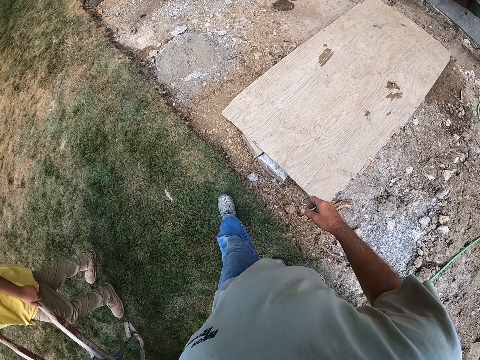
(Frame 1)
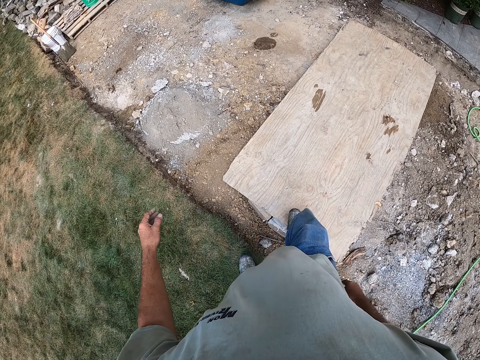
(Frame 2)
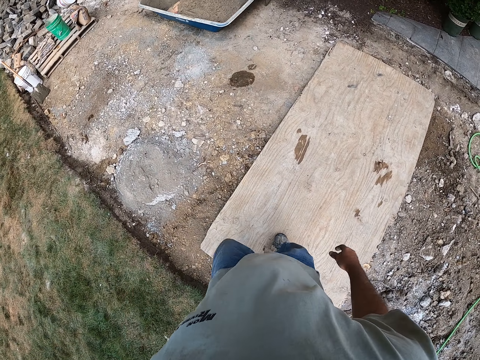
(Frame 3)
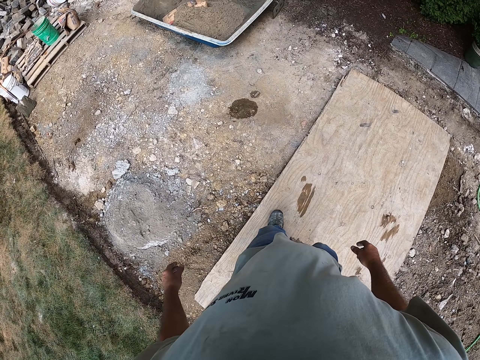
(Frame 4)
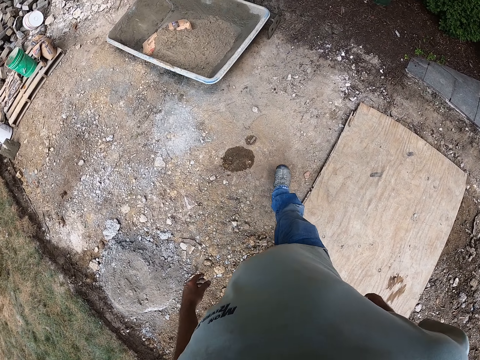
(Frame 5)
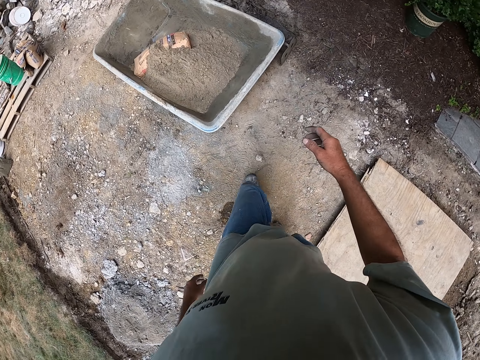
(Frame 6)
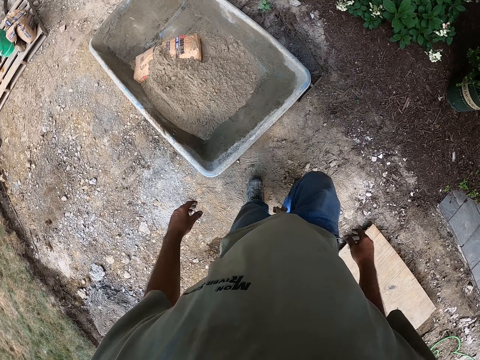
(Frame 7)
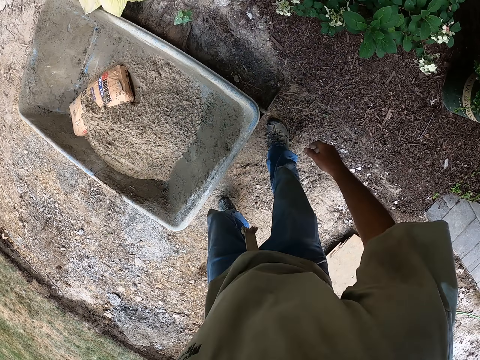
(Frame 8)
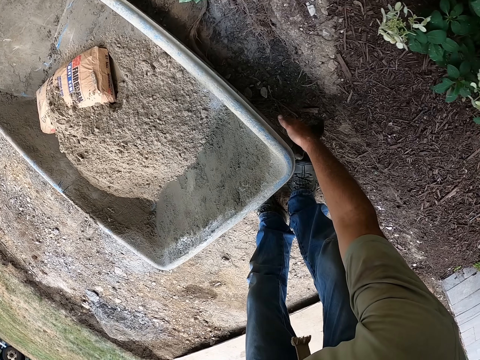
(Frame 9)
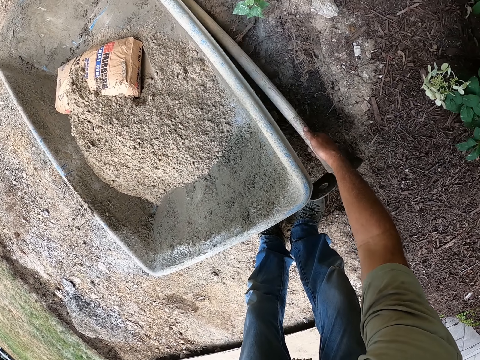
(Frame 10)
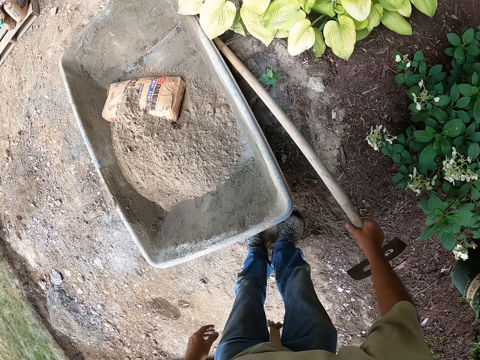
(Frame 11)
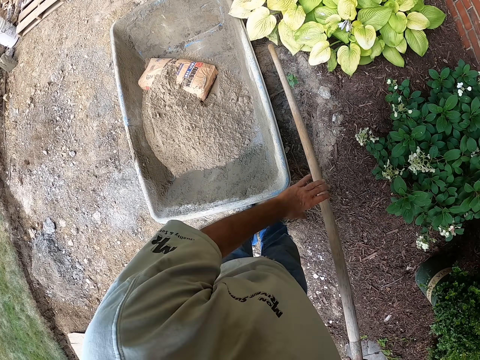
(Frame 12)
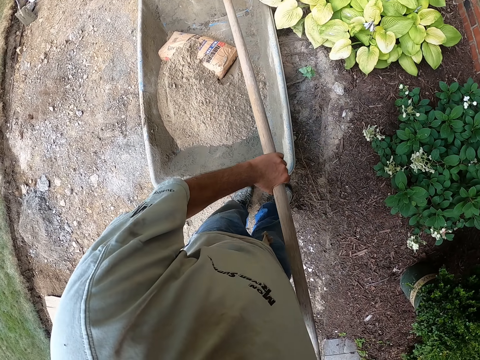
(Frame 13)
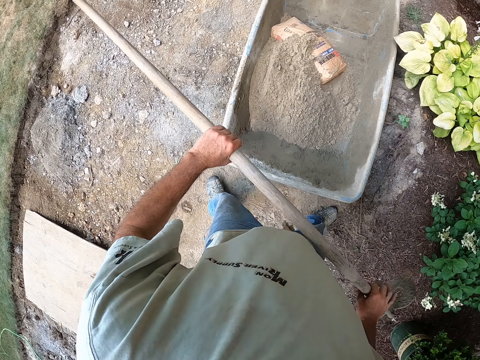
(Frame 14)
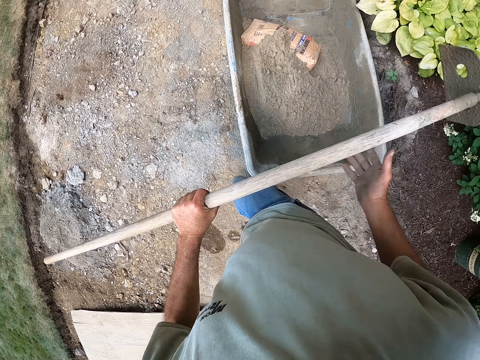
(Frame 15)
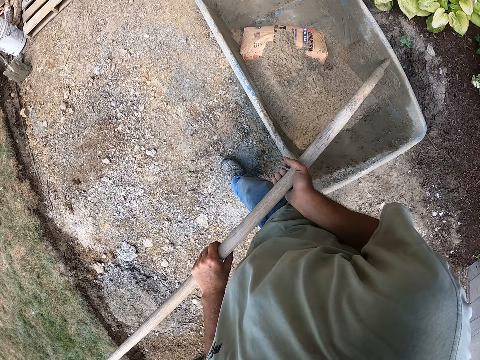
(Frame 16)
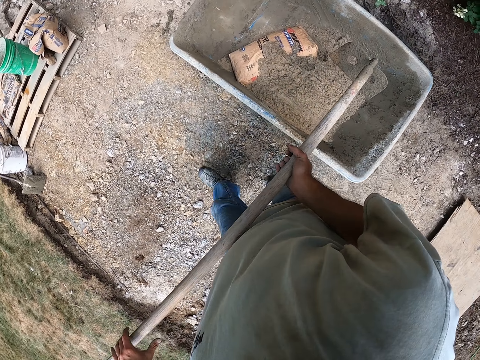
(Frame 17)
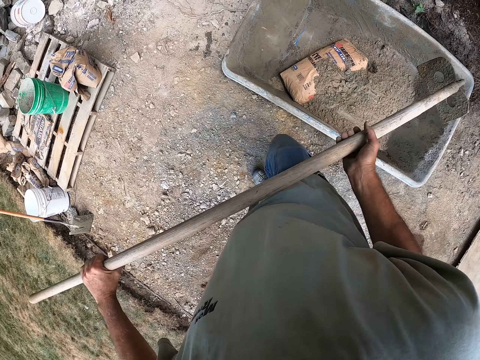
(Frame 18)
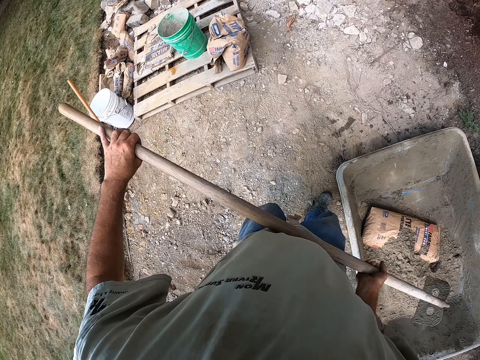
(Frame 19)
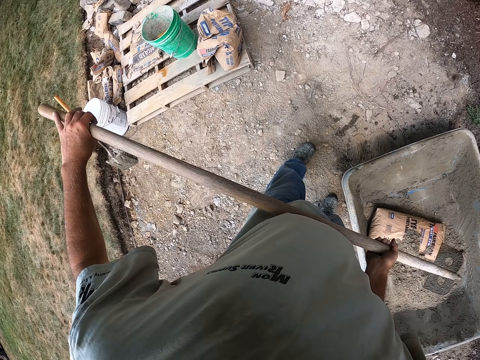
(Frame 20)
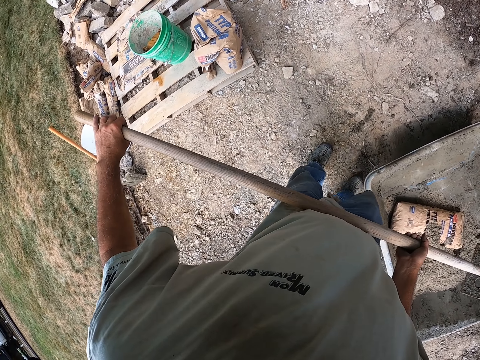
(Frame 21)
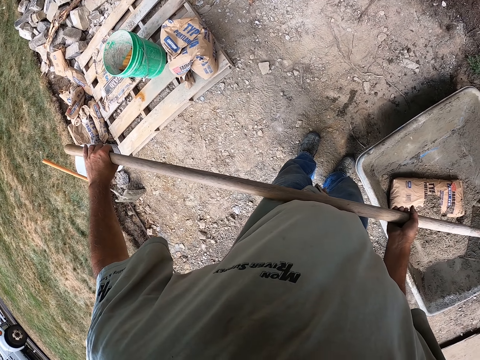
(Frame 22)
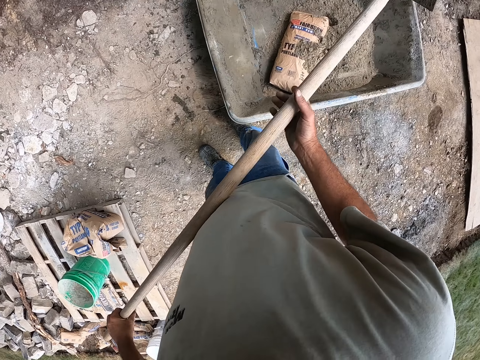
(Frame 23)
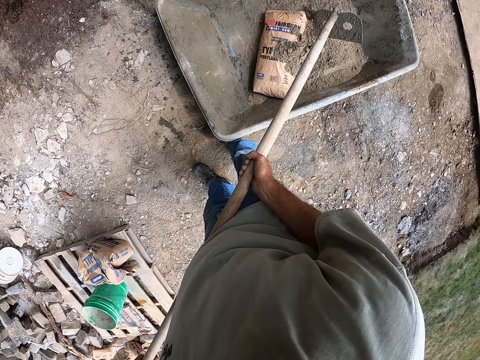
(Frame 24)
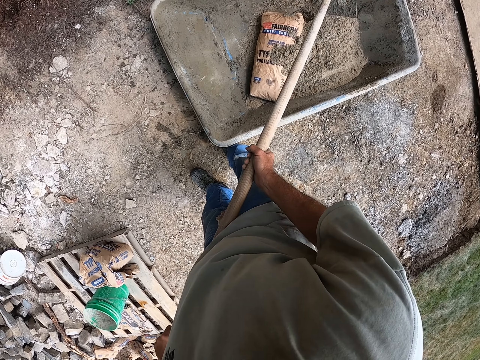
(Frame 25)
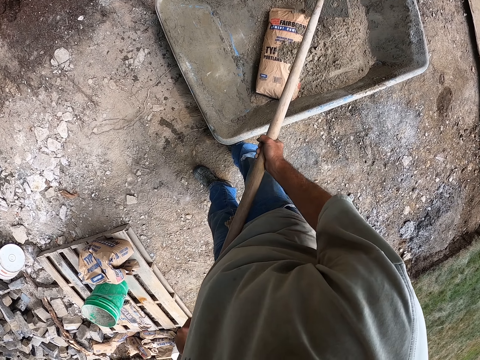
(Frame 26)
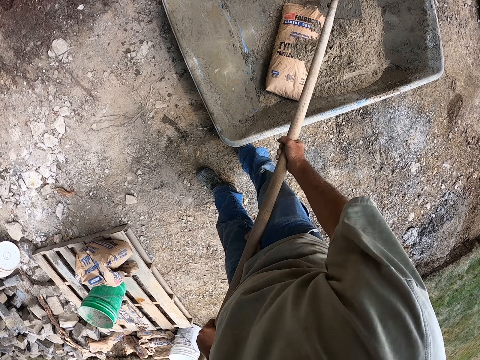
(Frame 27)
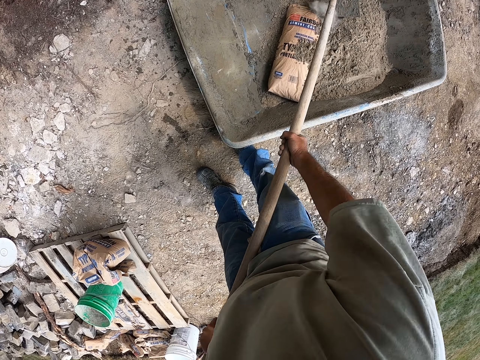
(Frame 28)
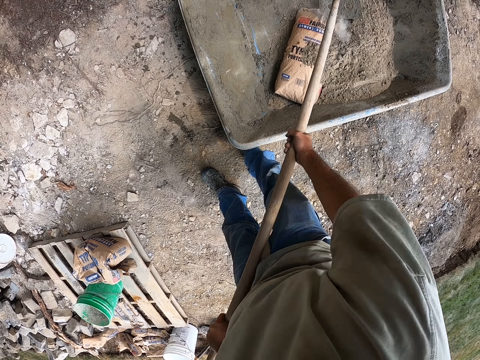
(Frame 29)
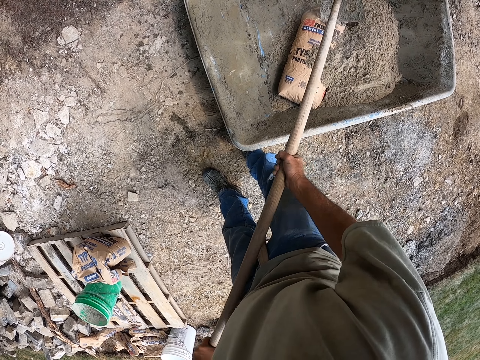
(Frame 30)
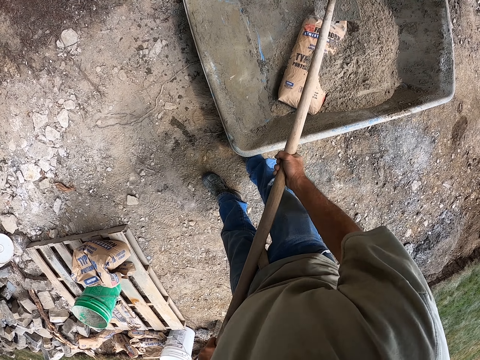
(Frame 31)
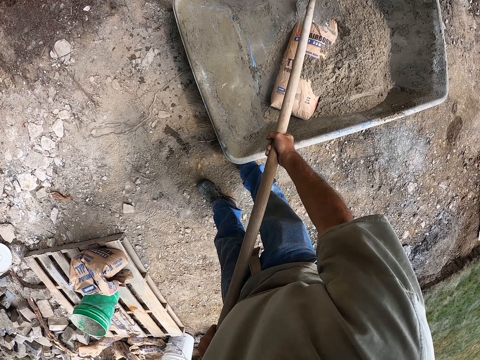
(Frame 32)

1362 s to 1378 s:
A man pushes the wheelbarrow. The camera wearer walks on the wood. They walk on the ground. They pick up the hoe or shovel. They hold the hoe. They walk around the metallic basin. They walk beside the wheelbarrow. They hold the hoe. They hit the bag of cement with the shovel. They open the bag with the hoe.

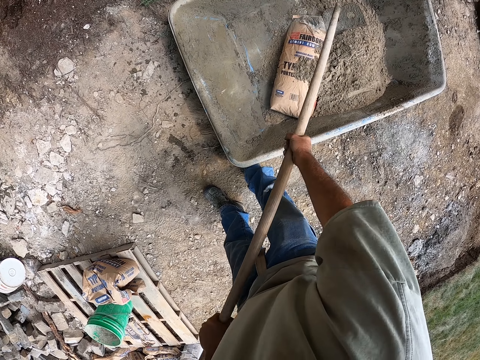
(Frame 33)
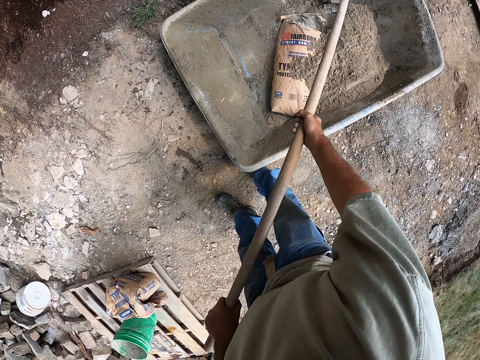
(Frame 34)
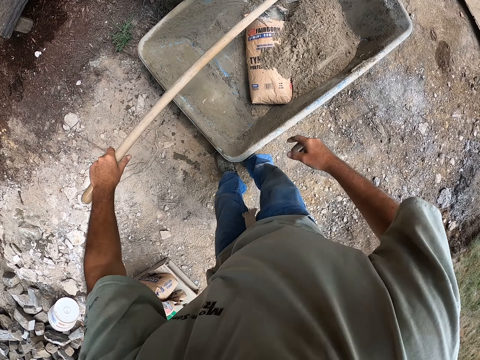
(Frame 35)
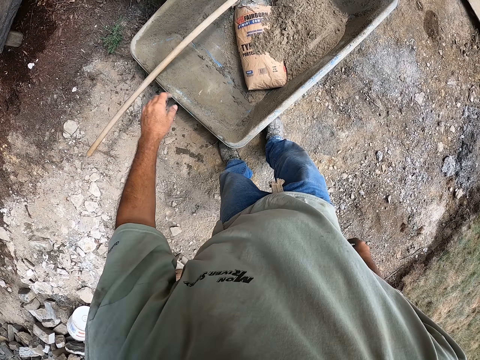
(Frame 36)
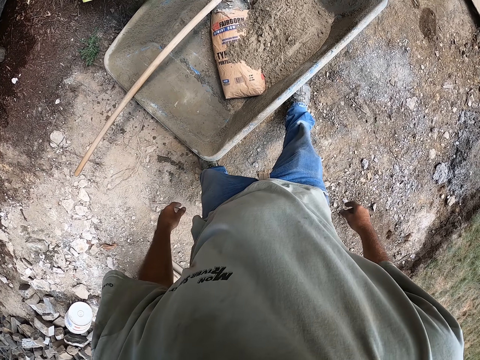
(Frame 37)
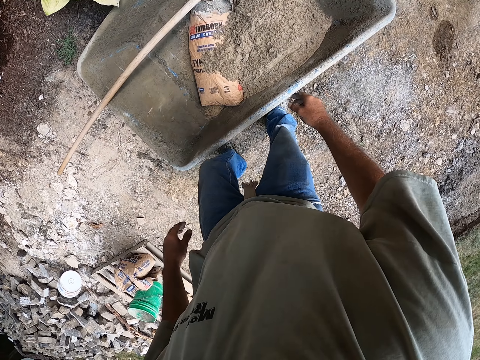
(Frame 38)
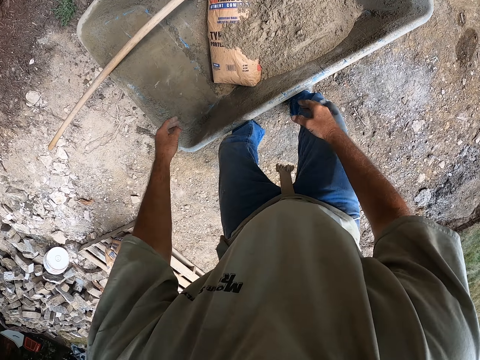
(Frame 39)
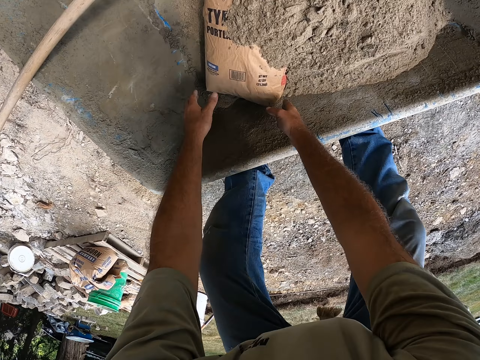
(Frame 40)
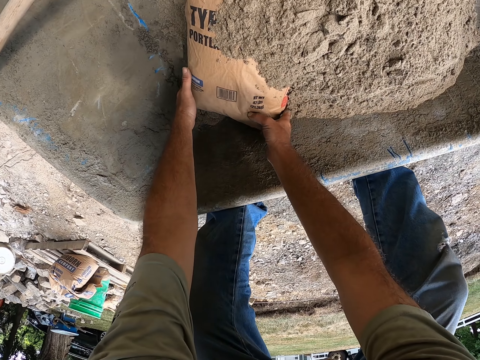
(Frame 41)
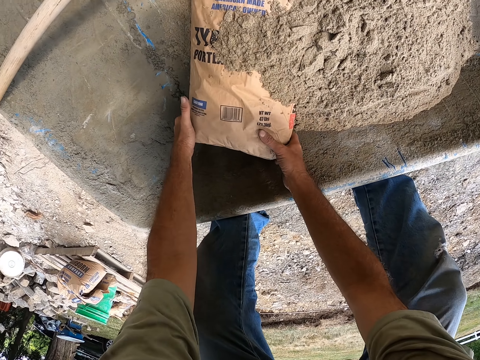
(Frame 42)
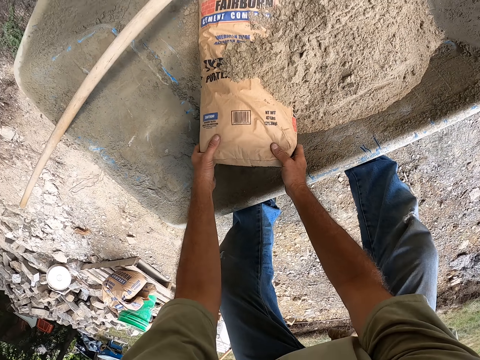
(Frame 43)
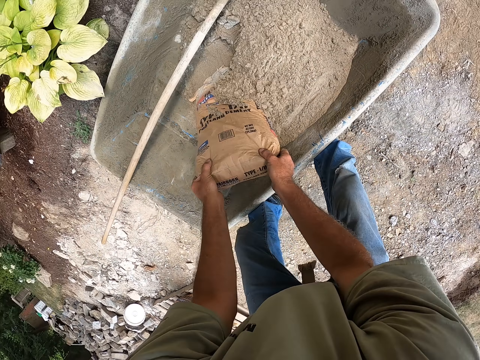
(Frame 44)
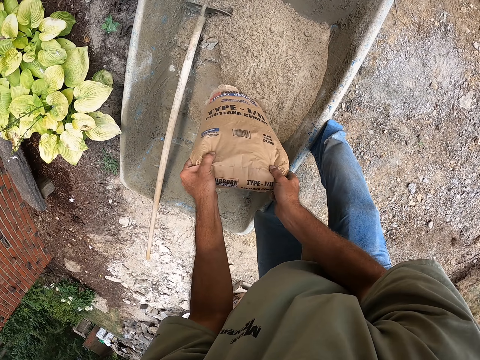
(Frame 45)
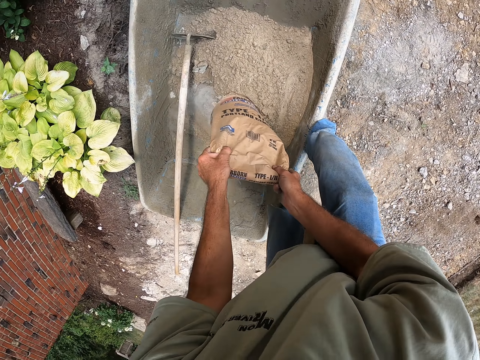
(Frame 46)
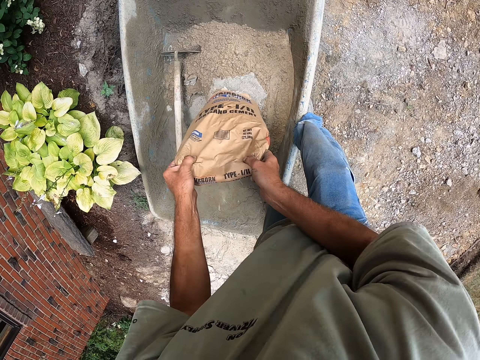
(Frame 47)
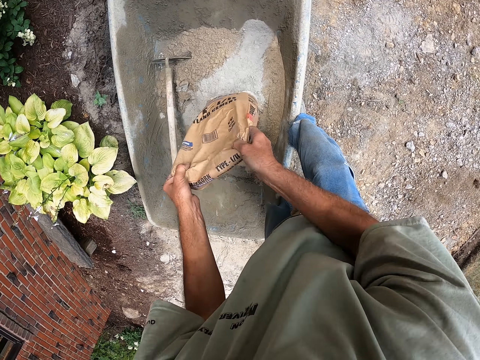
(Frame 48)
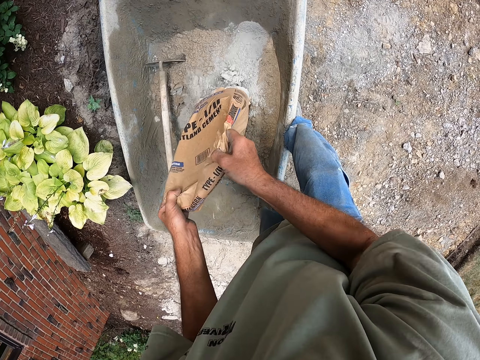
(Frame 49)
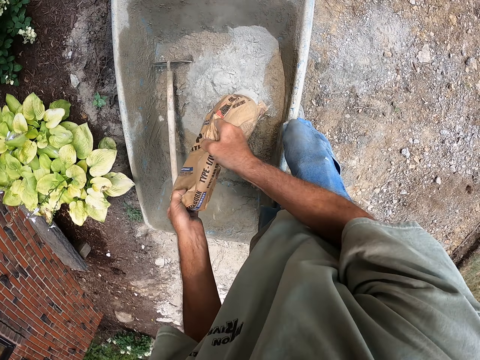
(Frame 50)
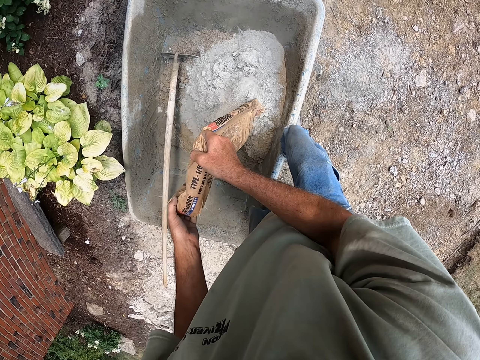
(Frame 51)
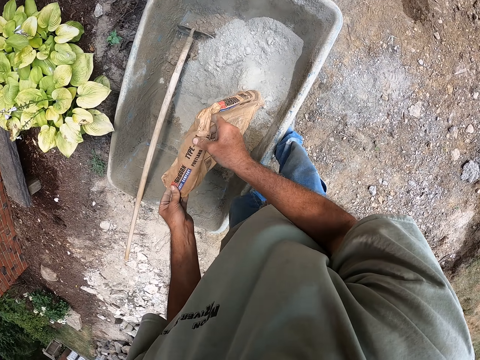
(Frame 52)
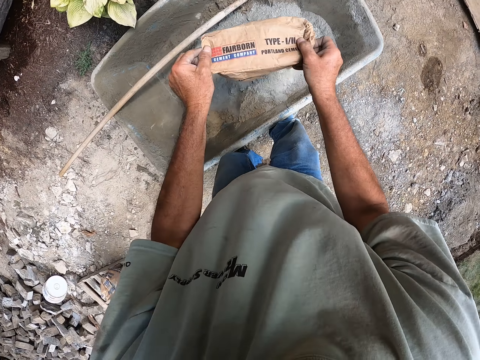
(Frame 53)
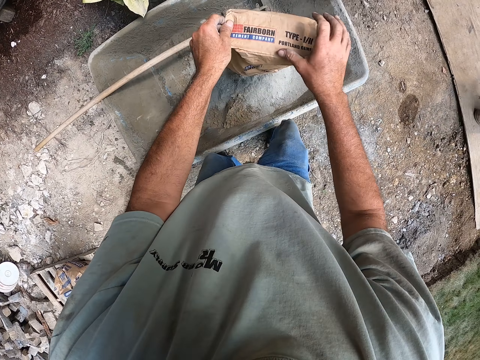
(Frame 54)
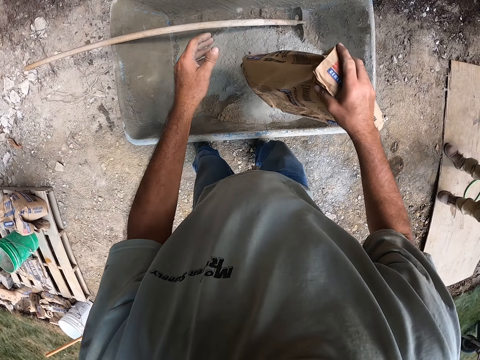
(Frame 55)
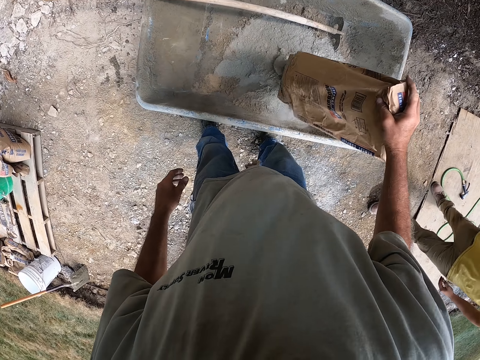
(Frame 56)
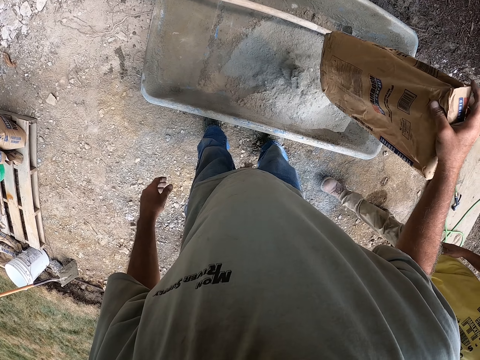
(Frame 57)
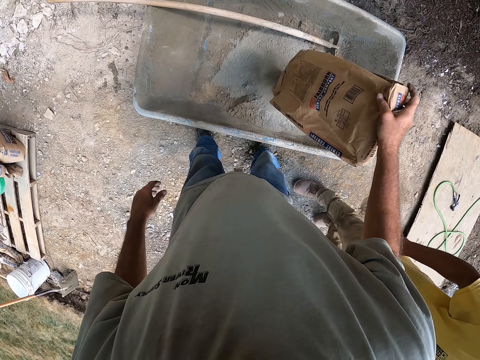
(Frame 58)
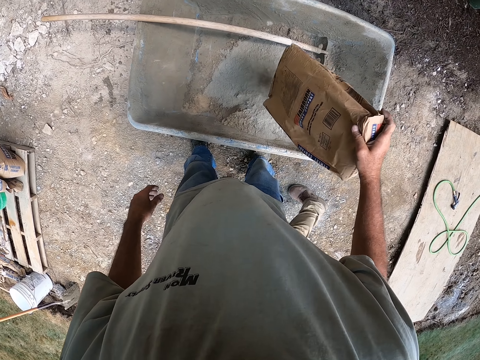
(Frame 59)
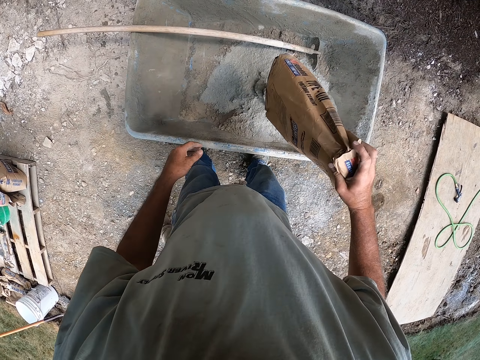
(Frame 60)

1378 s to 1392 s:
The camera wearer puts the shovel in the metallic basin. They bend down. They grab a bag of cement. They hold the bag. They pull up the bag of cement. They pour the cement into the metallic basin. A man walks around.
